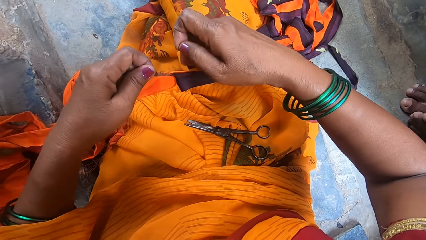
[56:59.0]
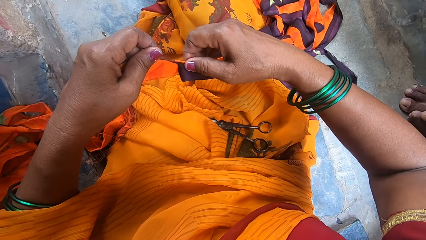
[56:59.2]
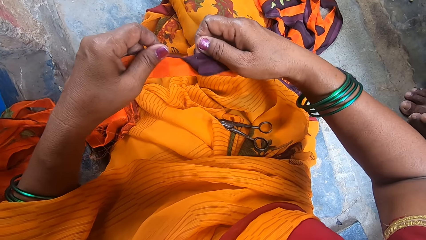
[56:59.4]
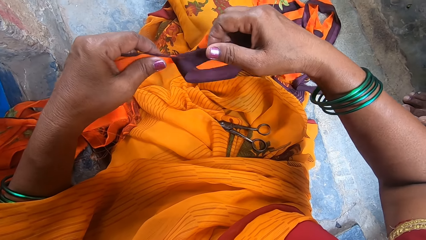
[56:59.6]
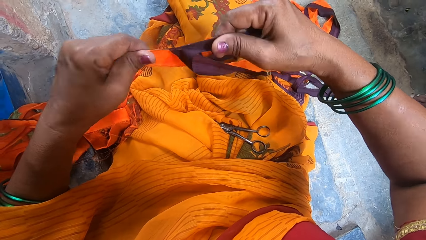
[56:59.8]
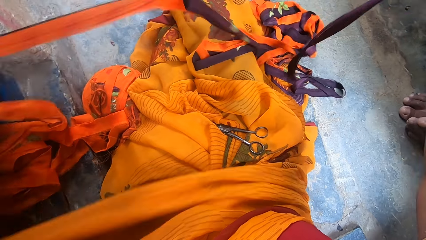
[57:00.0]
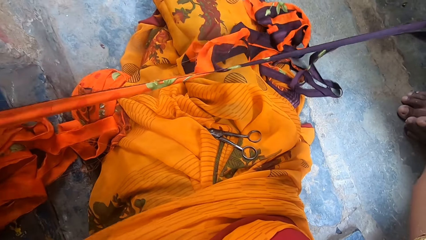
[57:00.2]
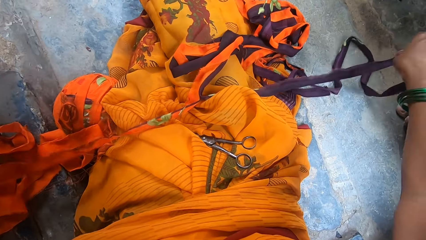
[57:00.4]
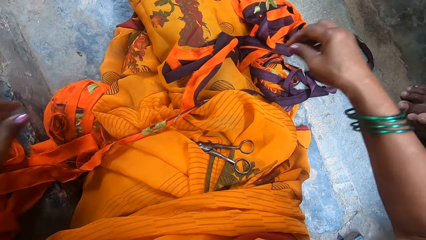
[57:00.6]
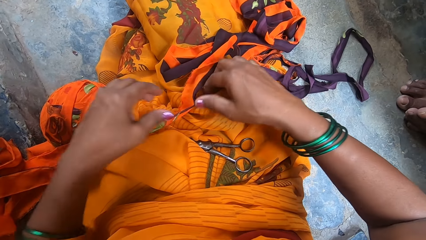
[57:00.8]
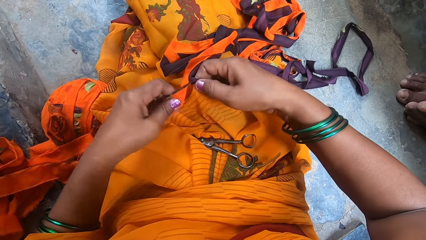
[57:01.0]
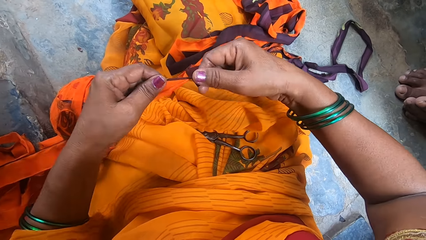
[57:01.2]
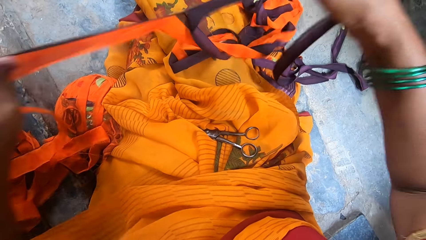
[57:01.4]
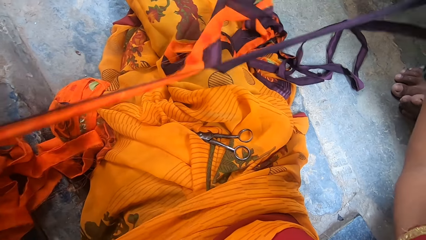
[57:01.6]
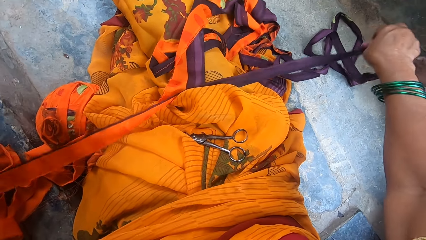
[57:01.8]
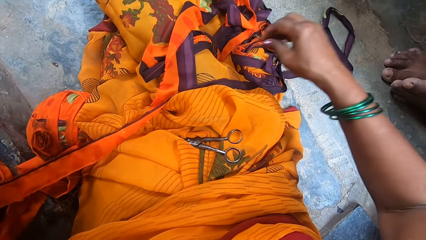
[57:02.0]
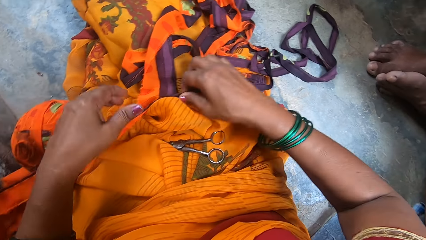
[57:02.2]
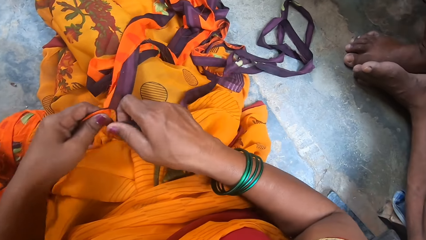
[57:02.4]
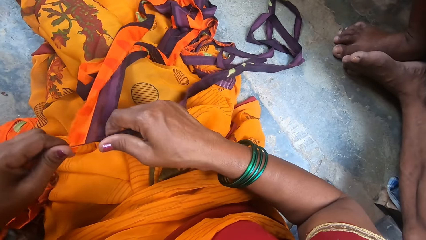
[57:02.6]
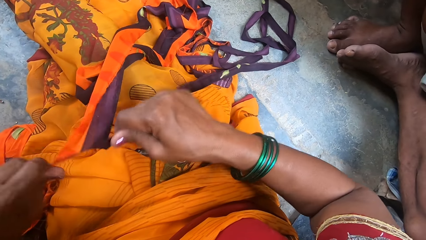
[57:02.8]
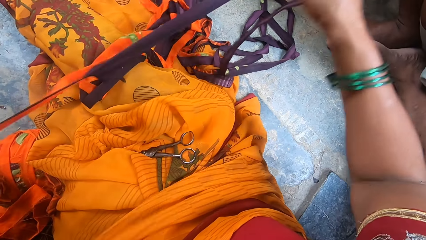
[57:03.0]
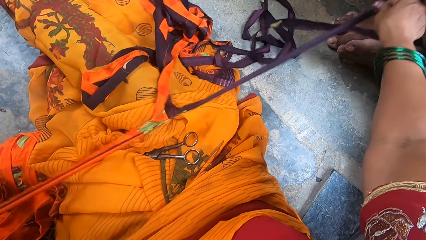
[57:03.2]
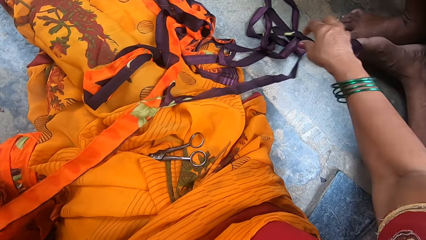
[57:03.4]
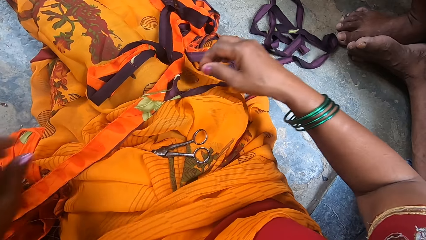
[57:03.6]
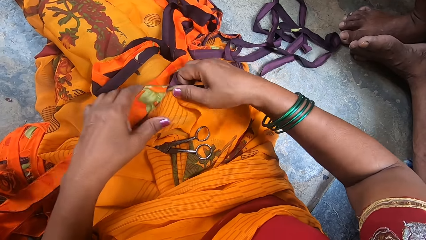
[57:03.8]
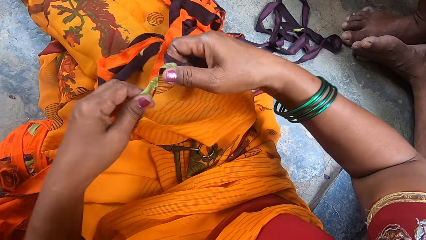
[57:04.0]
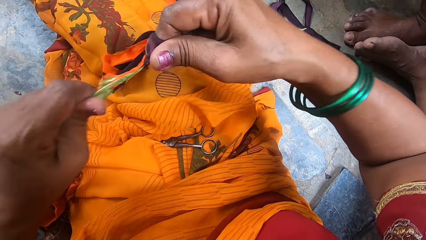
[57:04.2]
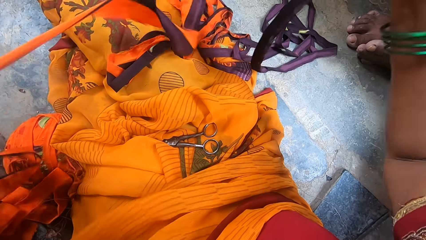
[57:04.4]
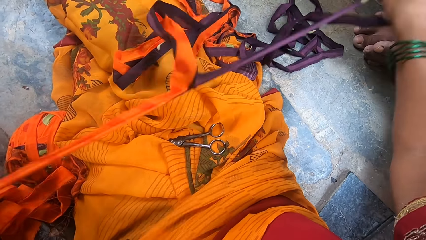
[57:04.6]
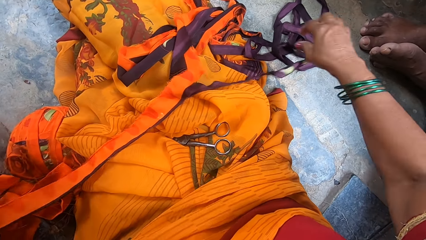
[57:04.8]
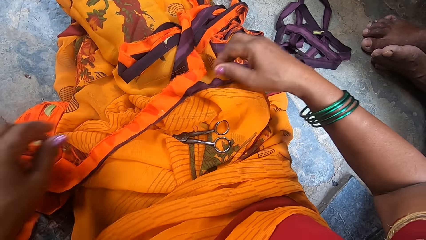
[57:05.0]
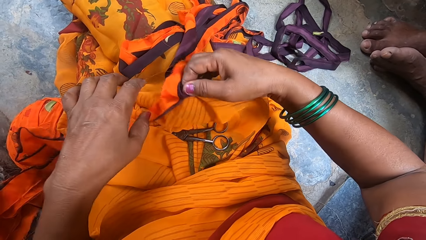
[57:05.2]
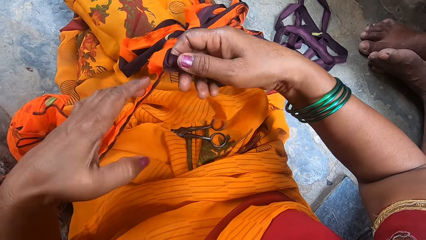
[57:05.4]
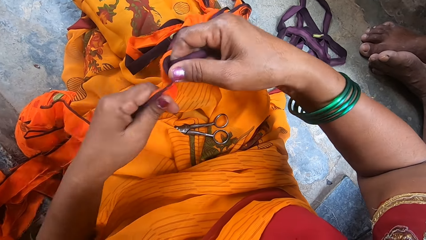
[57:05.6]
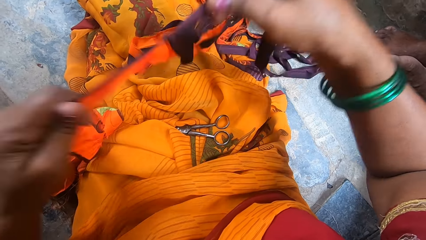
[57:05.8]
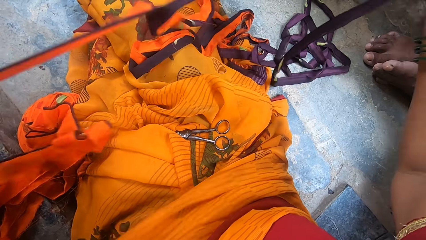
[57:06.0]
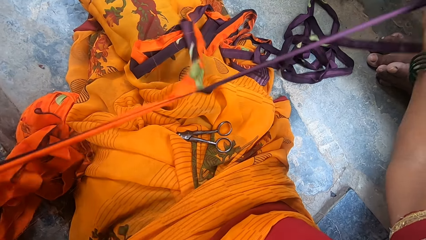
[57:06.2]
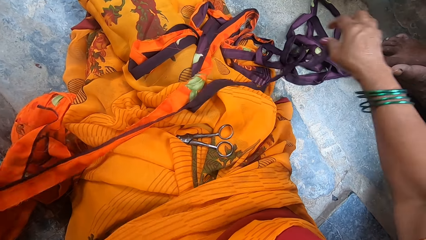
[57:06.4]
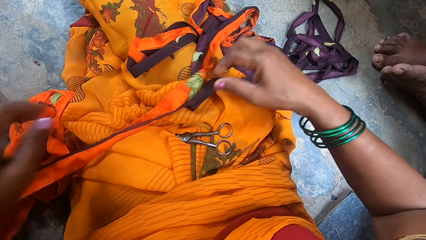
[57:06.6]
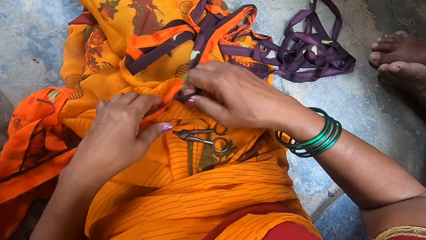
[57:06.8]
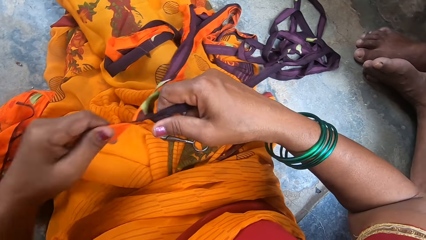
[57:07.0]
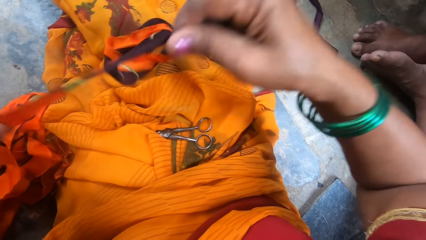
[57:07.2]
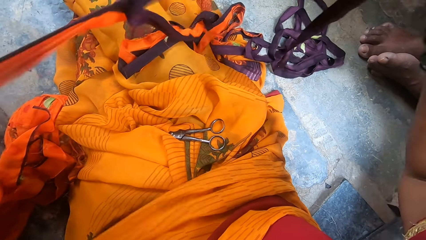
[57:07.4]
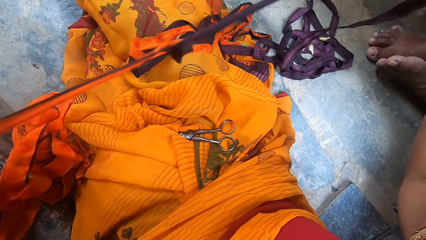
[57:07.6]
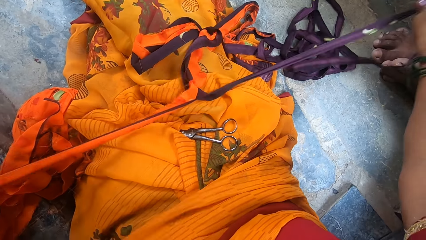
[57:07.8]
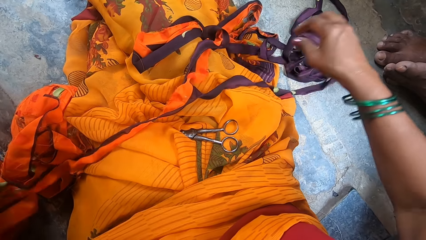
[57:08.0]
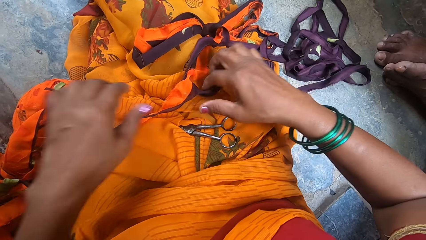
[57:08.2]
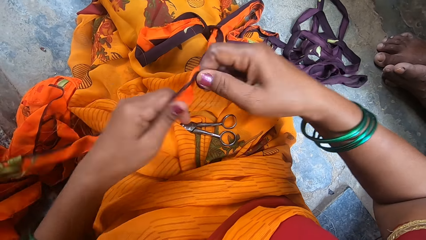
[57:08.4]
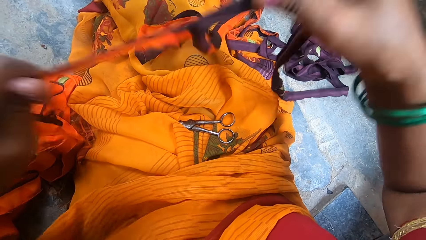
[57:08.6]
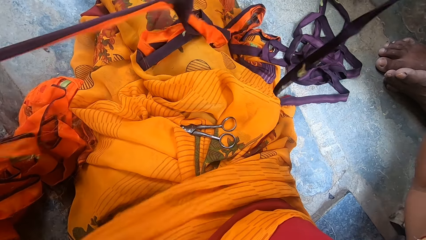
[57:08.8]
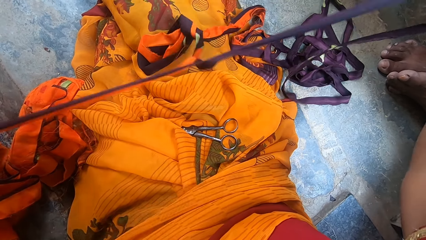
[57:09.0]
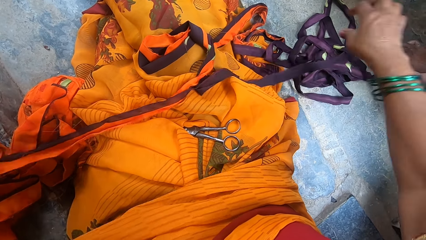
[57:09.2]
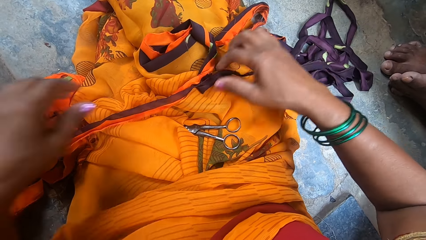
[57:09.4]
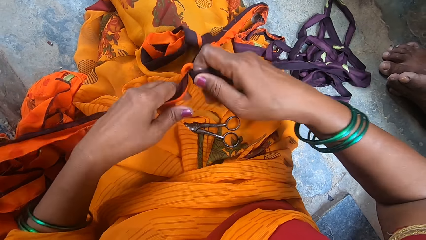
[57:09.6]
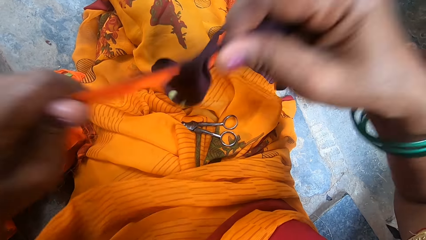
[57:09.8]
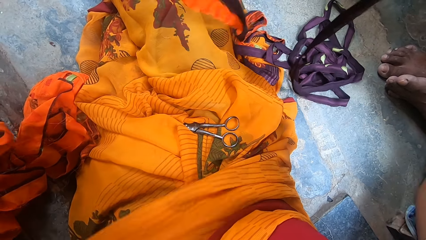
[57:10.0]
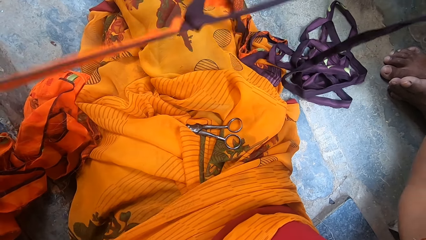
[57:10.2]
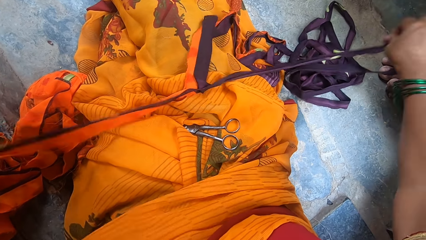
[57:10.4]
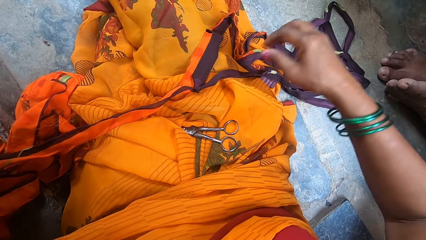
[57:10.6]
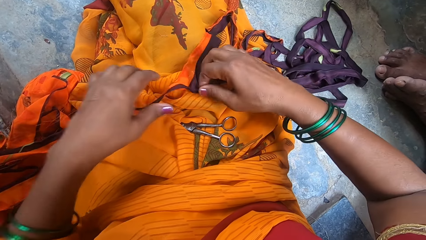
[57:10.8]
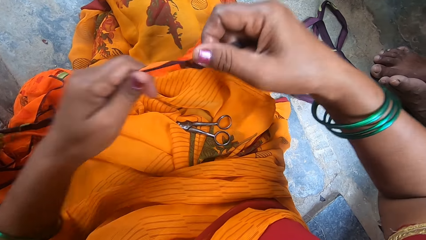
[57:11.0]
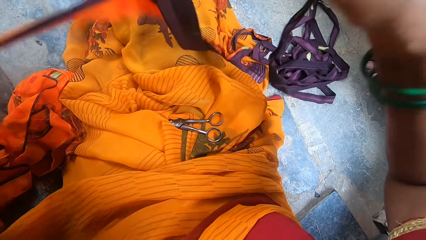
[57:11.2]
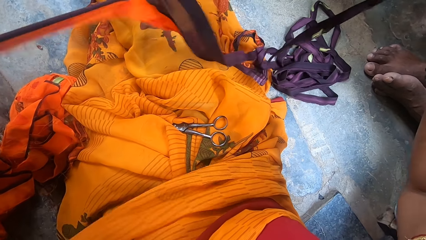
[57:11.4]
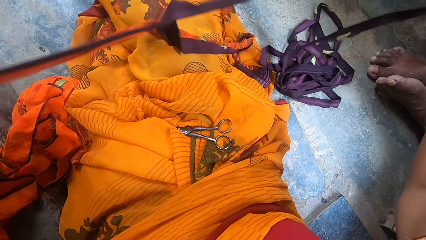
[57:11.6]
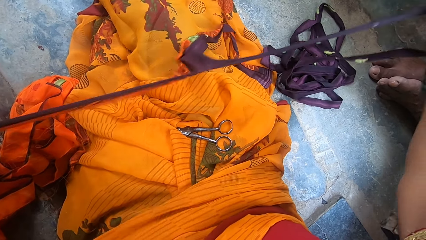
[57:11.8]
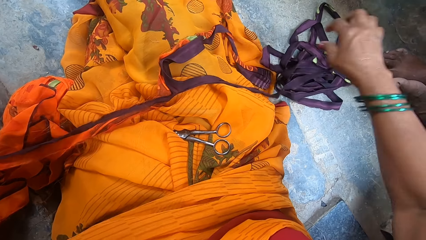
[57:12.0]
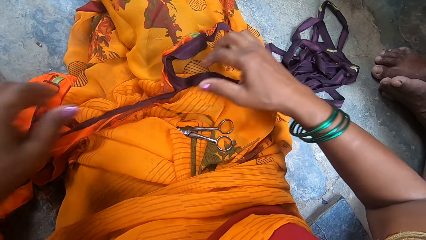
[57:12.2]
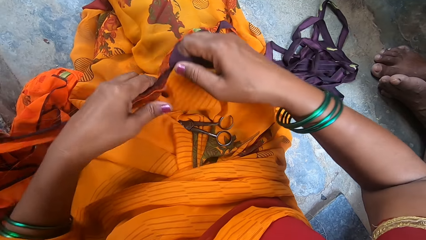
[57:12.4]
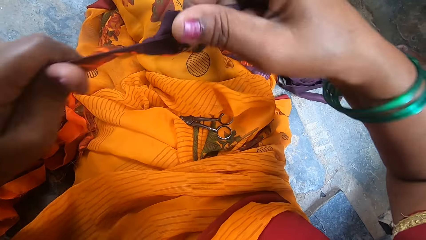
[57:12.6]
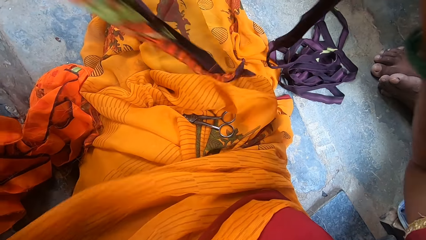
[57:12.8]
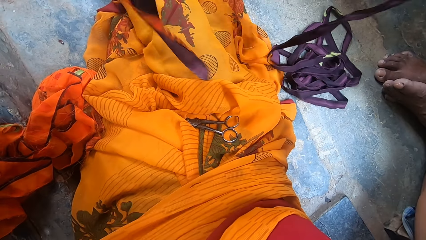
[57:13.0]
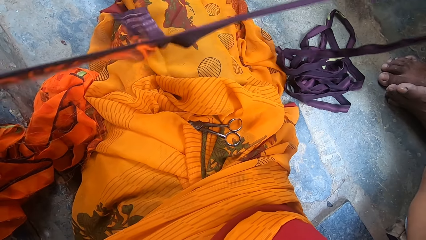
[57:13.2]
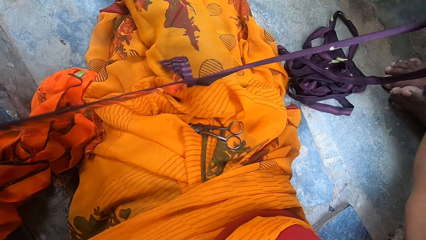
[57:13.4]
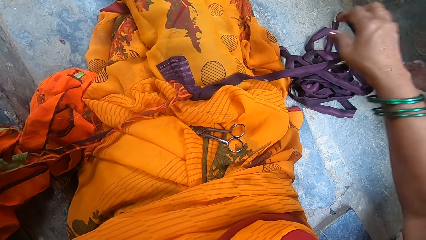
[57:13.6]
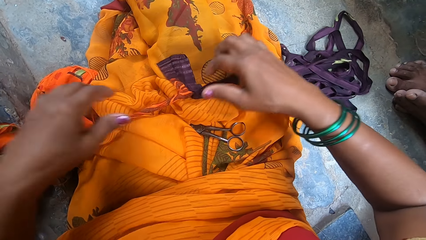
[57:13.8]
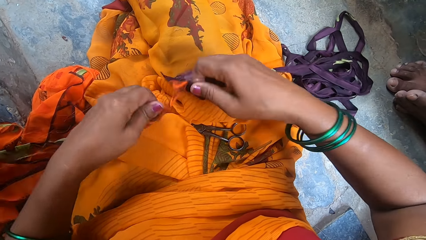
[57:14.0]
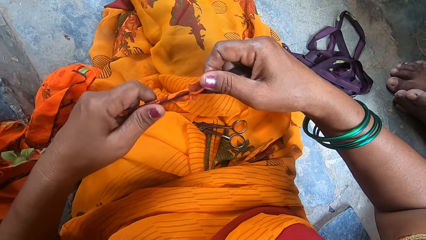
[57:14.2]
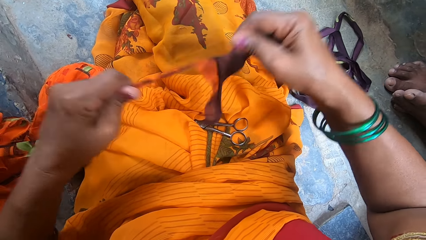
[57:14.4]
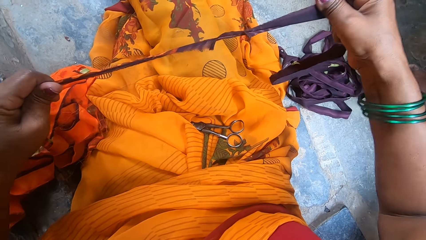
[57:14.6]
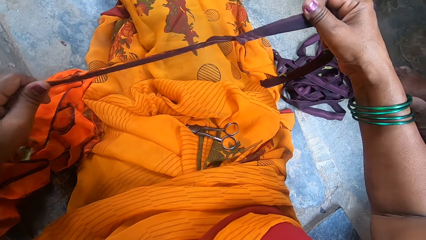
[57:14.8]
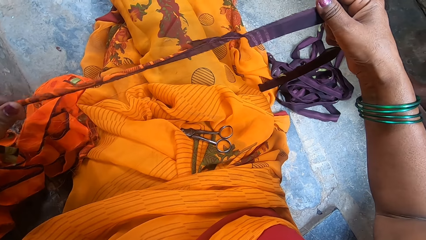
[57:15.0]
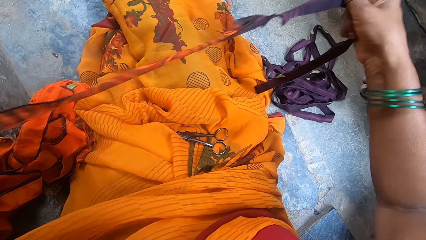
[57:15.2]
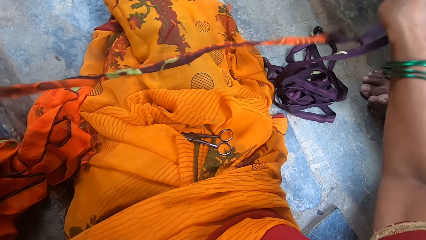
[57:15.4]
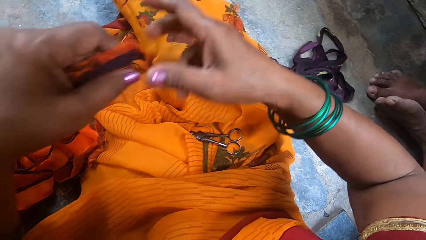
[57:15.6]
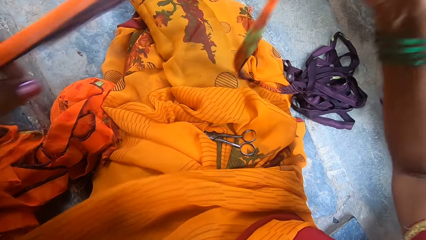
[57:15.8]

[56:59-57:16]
The camera wearer drops the fabric on her lap. She picks up the fabric. She tears the fabric. She drops the fabric on her lap. She picks up the fabric. She tears the fabric. She drops the fabric on her lap. She picks up the fabric. She tears the fabric. She drops the fabric on her lap. She picks up the fabric. She tears the fabric. She drops the fabric on her lap. She picks up the fabric. She tears the fabric. She drops the fabric on her lap. She picks up the fabric. She tears the fabric. She drops the fabric on her lap. She picks up the fabric. She tears the fabric. She drops the fabric on her lap. She picks up the fabric. She tears the fabric. She drops the fabric on her lap. She picks up the fabric. She tears the fabric. She drops the fabric on her lap. She picks up the fabric. She tears the fabric. She drops the fabric on her lap. She picks up the fabric. She tears the fabric.
